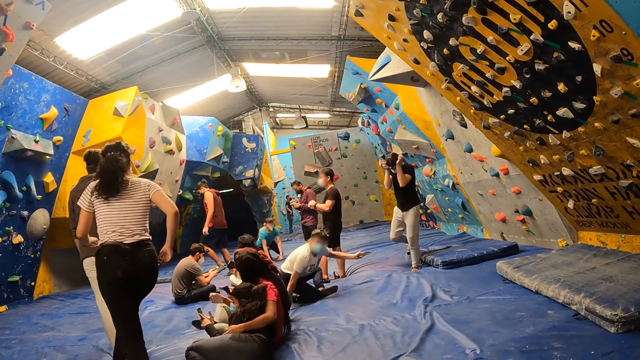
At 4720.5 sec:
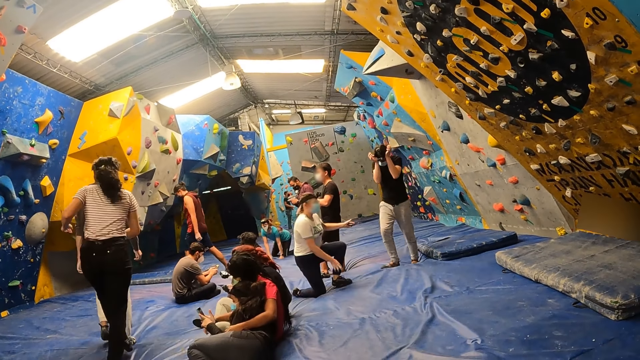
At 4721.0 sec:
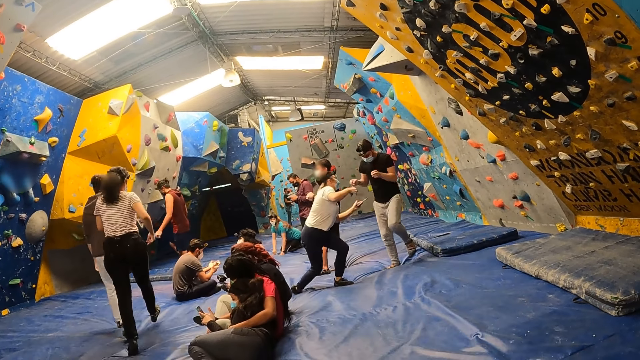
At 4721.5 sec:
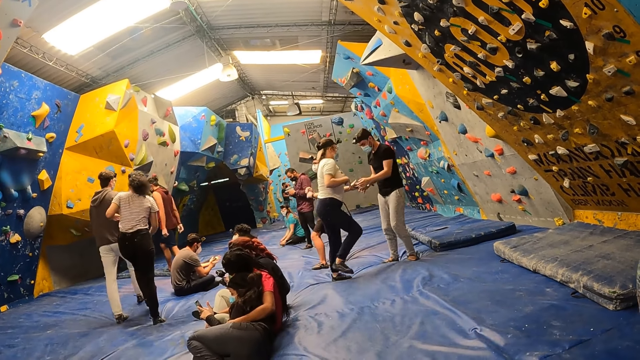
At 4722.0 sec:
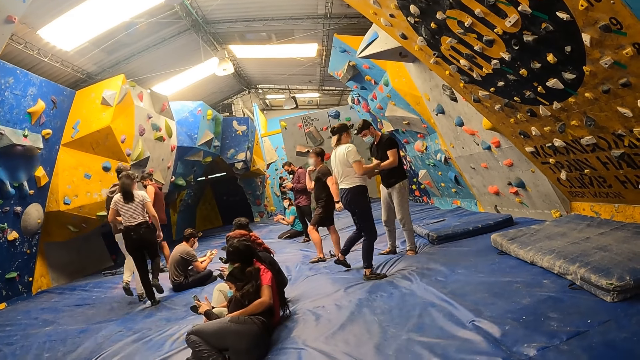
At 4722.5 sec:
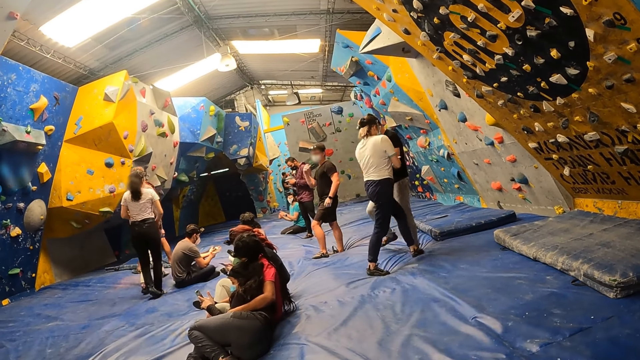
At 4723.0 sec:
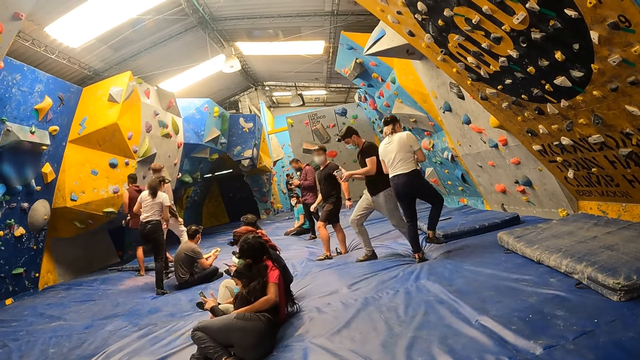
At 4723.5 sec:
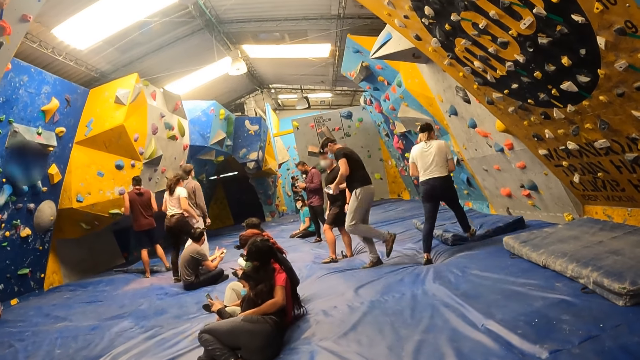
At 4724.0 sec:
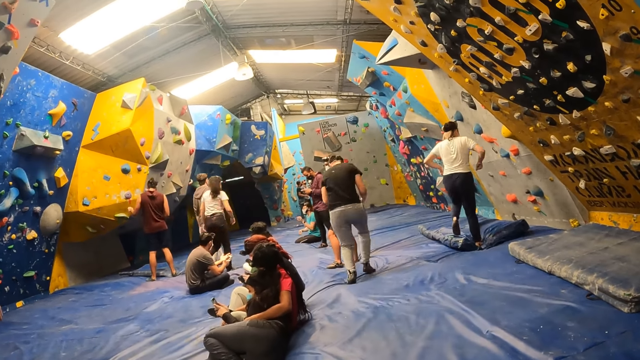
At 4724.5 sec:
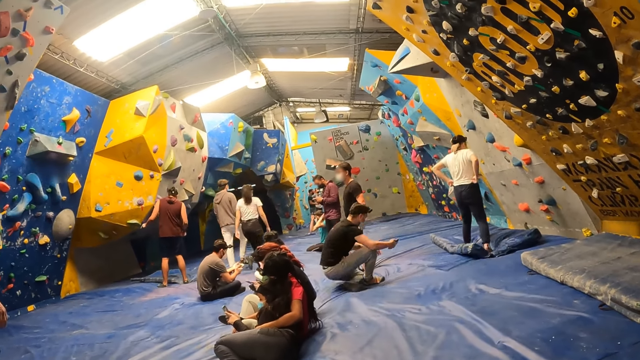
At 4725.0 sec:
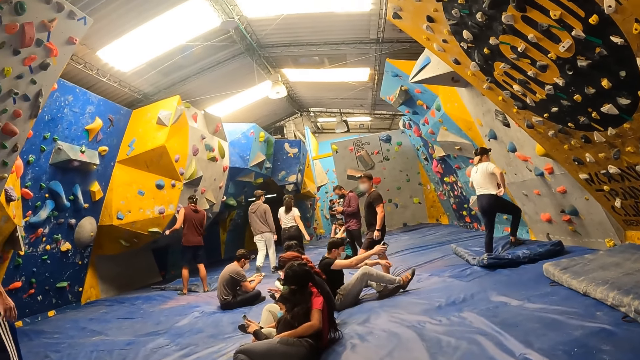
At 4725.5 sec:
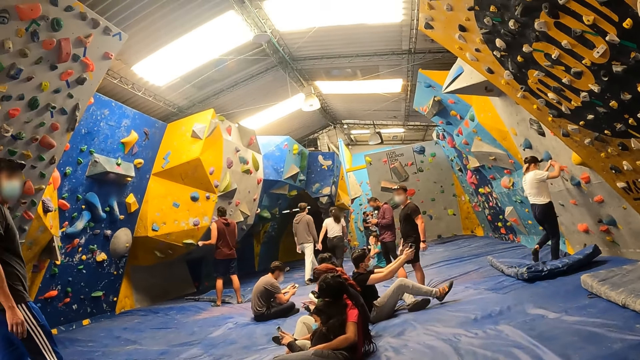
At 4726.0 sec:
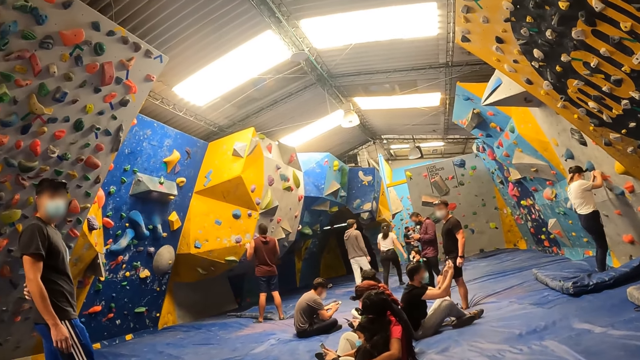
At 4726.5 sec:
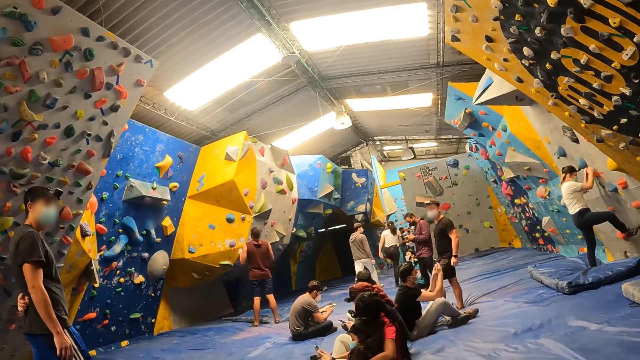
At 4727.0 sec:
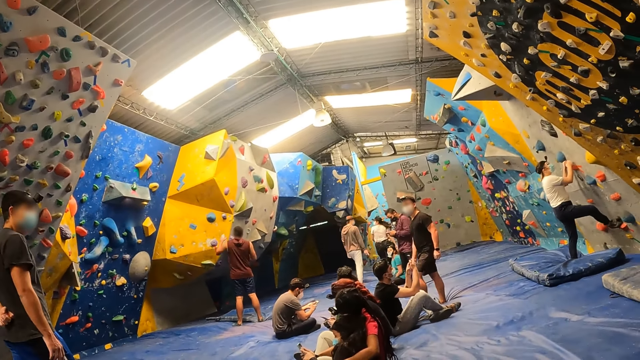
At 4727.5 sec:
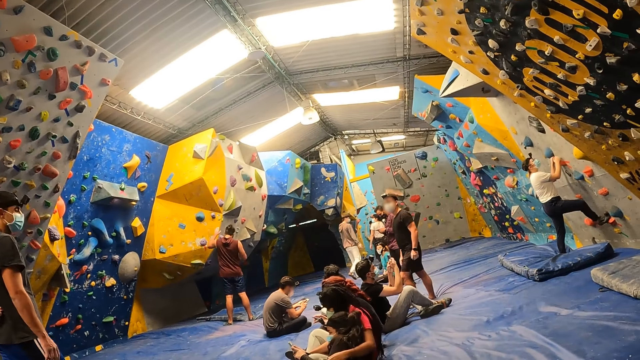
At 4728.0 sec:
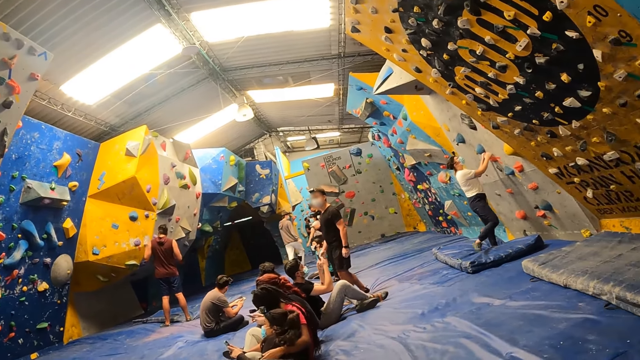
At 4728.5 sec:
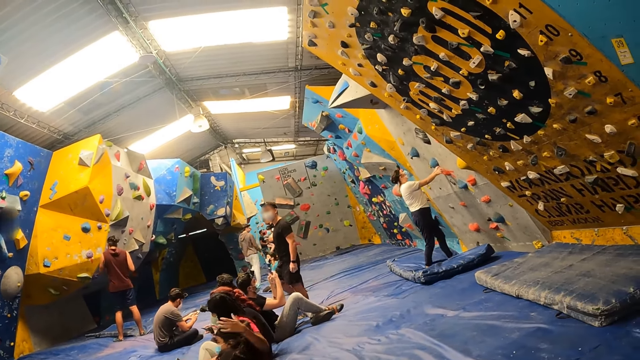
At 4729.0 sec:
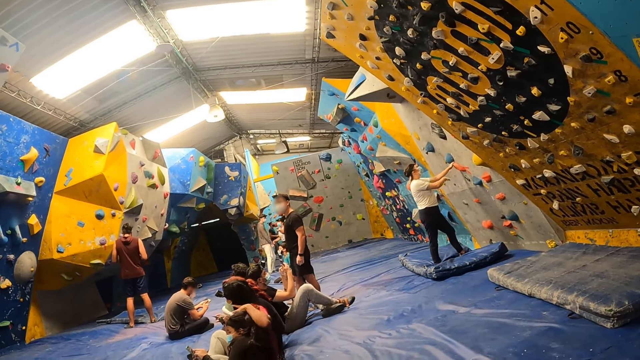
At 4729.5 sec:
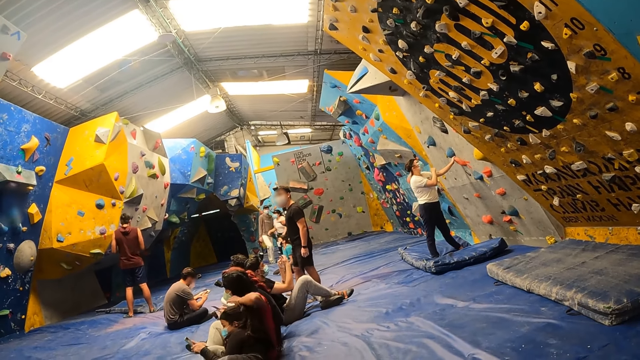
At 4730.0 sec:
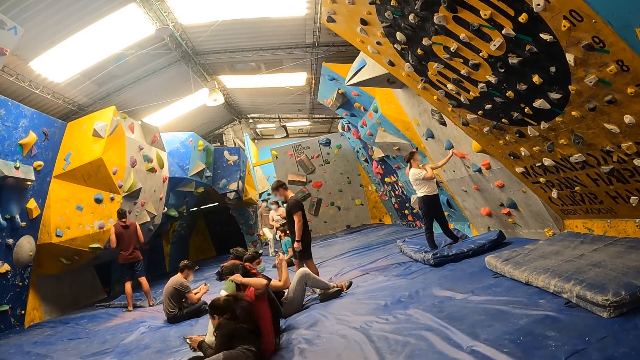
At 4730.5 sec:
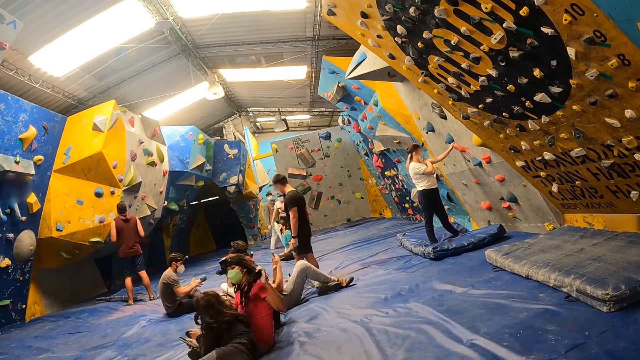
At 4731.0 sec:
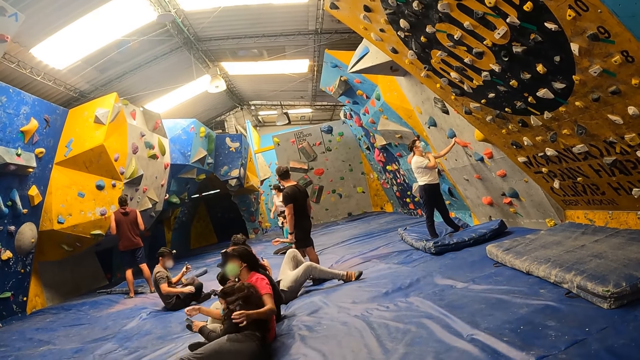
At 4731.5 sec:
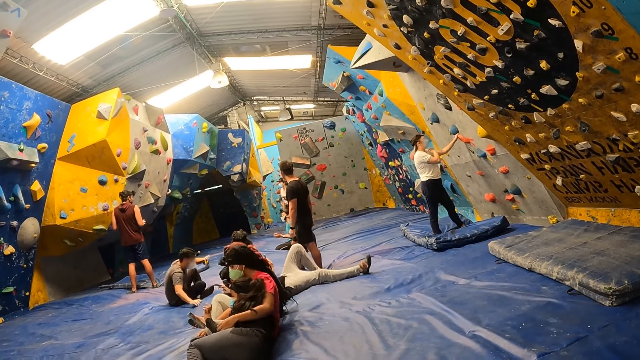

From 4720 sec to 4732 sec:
The camera wearer looks at the people in the room. They look around.

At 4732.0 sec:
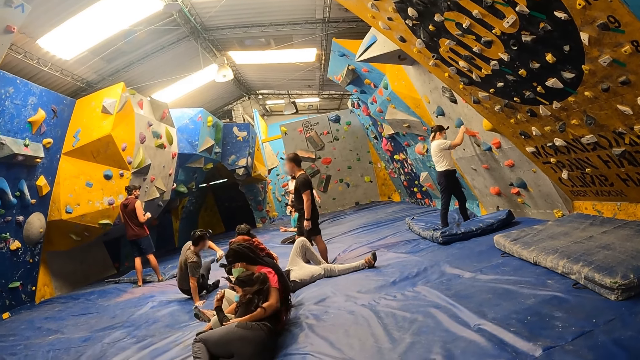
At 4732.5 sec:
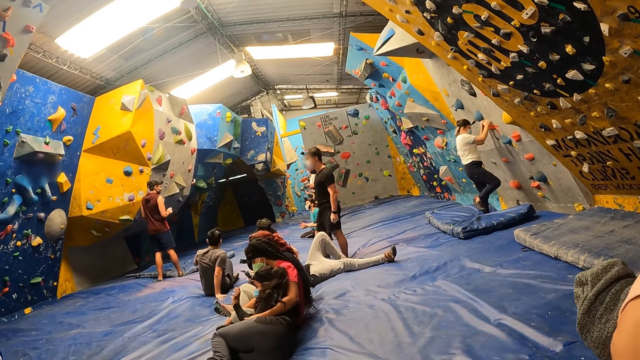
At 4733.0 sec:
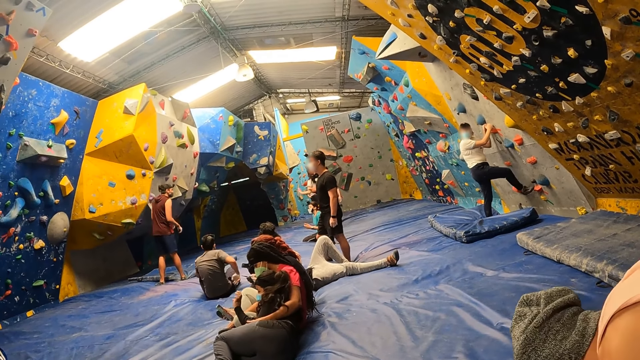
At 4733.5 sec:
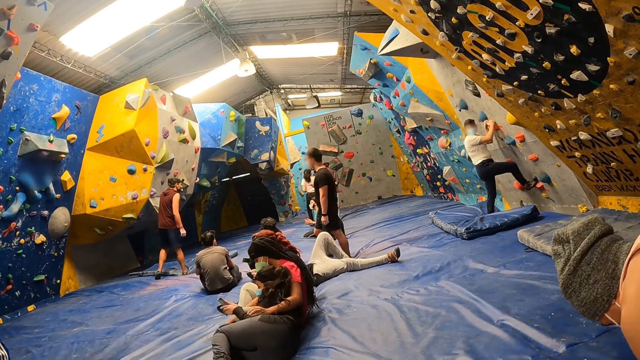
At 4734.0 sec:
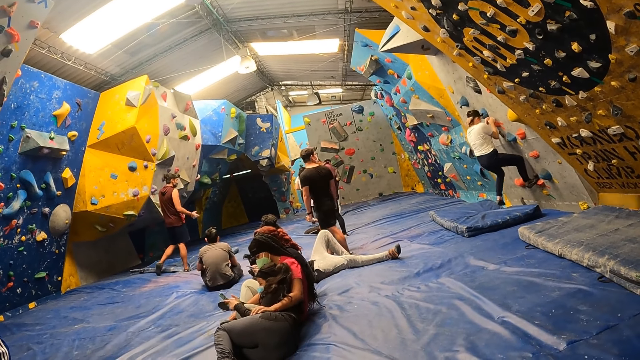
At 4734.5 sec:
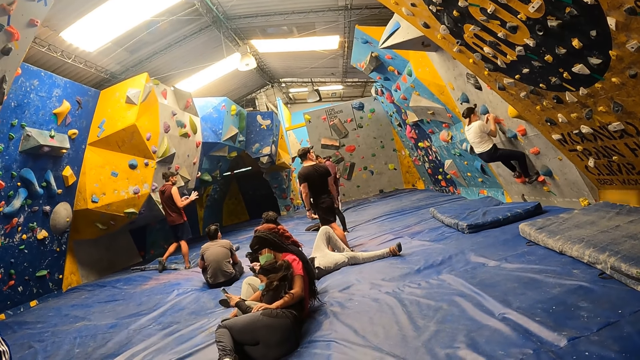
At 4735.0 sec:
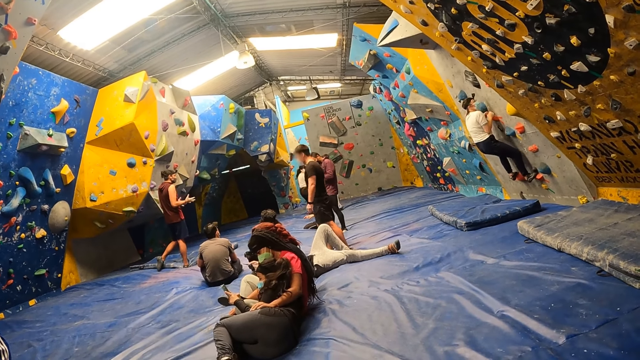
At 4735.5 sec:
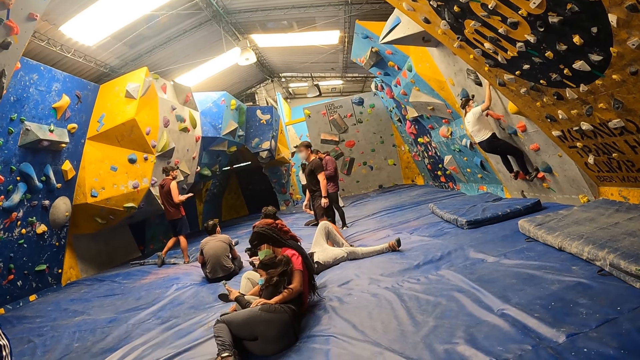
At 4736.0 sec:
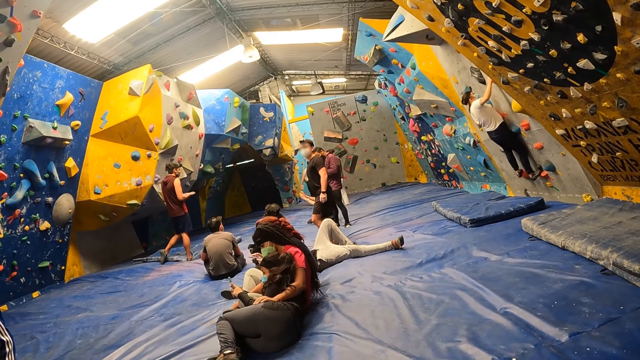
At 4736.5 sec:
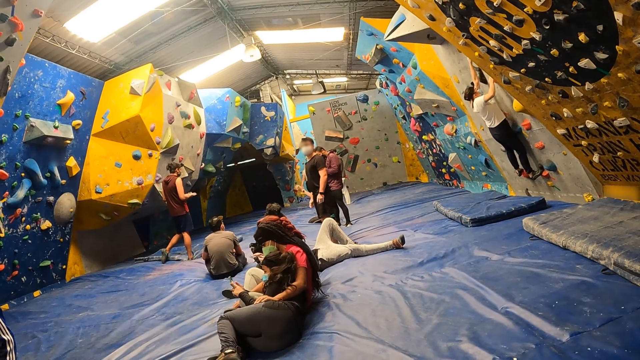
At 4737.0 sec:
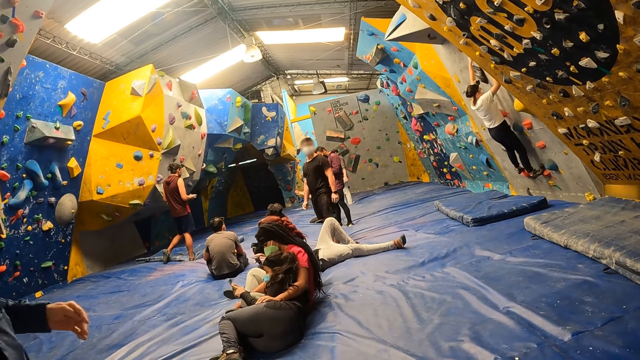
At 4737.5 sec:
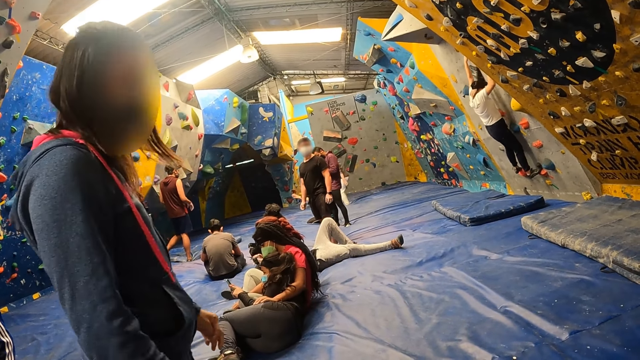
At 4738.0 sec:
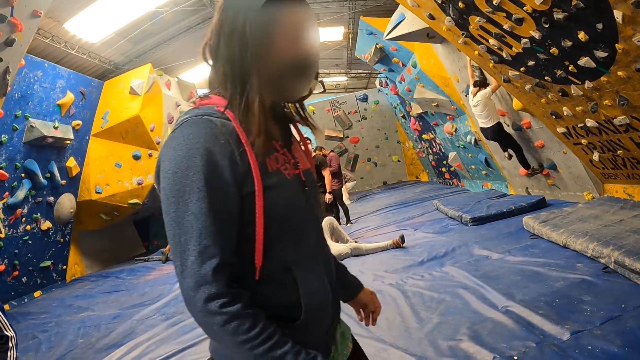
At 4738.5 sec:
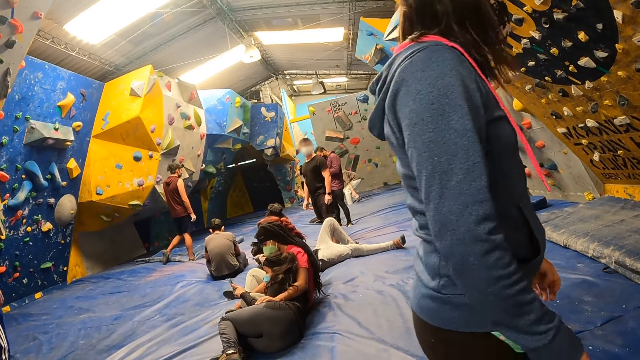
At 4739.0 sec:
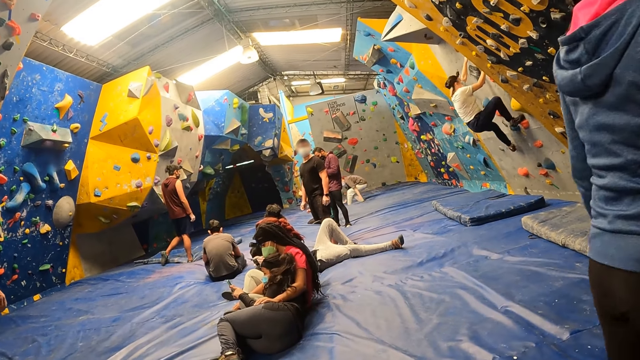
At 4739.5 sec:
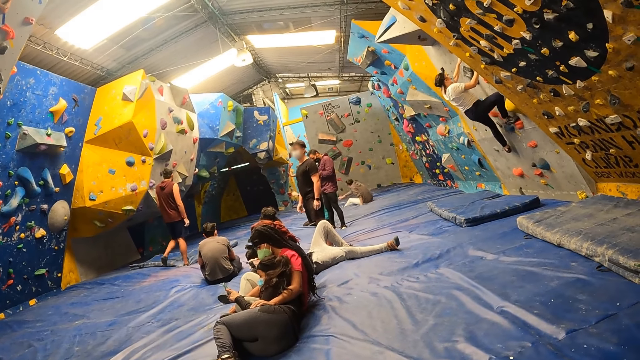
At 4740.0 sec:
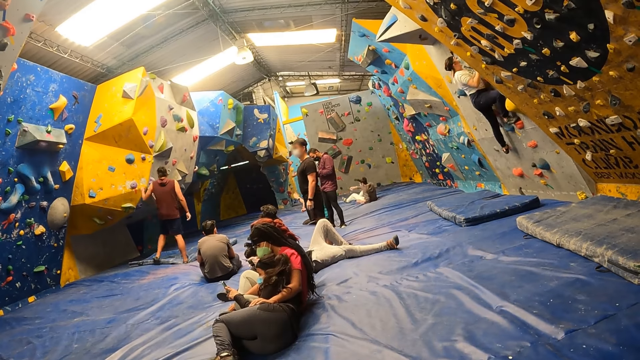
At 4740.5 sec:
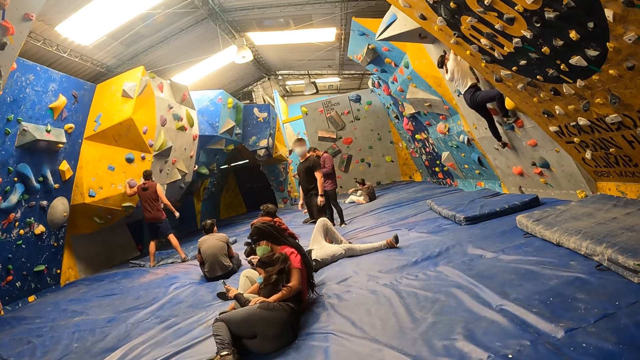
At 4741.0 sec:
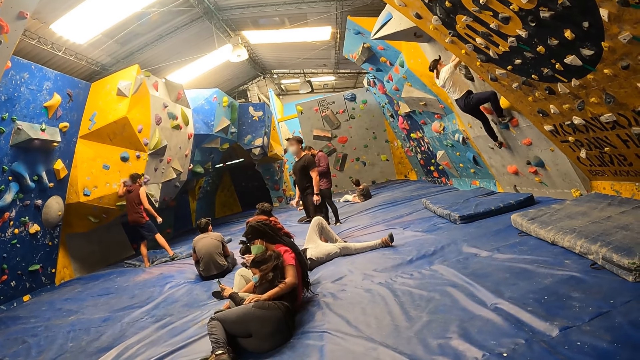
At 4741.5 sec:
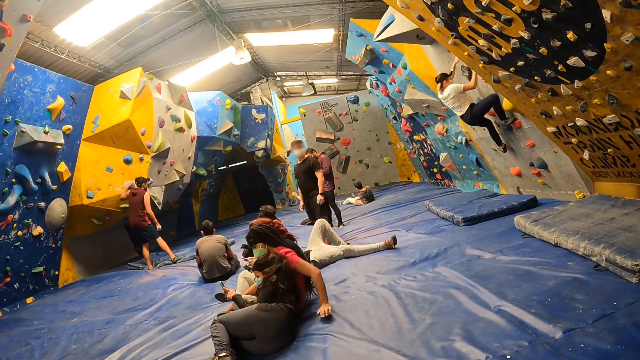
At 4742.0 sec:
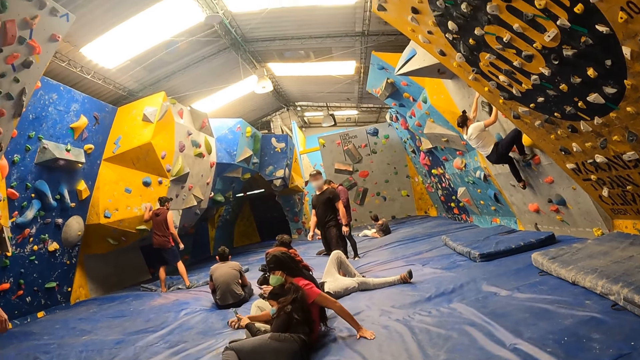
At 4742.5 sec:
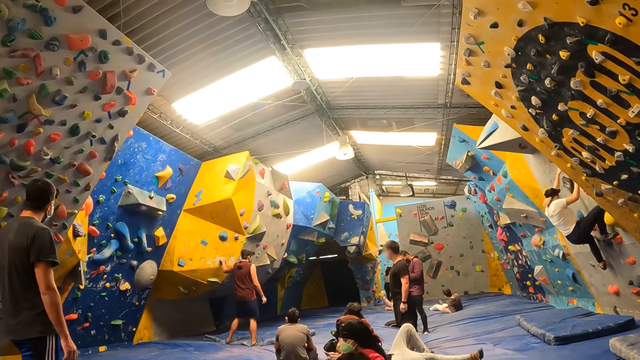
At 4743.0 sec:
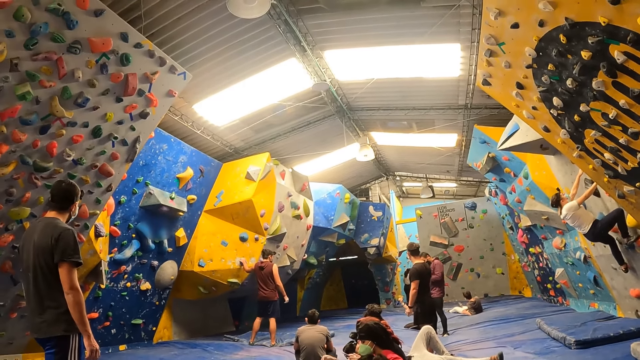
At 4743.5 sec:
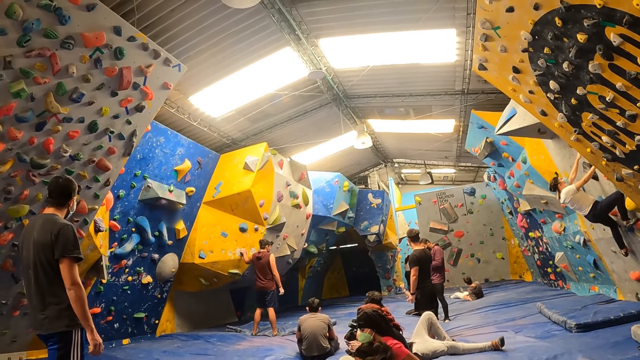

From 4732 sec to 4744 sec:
The camera wearer looks at the activity. They look around.
